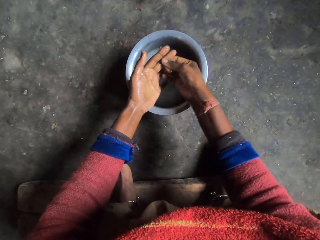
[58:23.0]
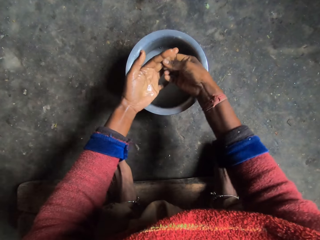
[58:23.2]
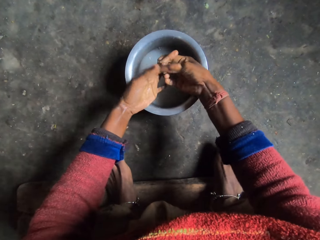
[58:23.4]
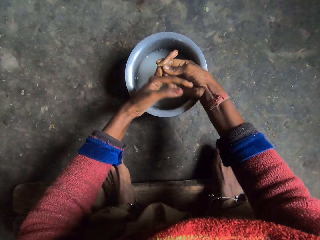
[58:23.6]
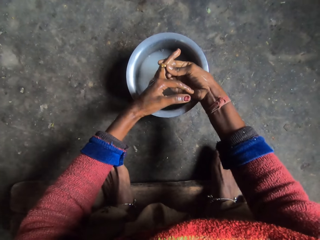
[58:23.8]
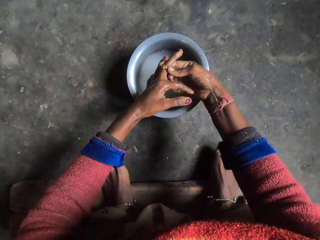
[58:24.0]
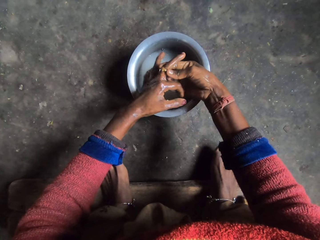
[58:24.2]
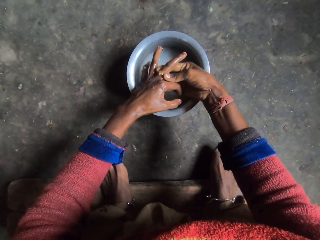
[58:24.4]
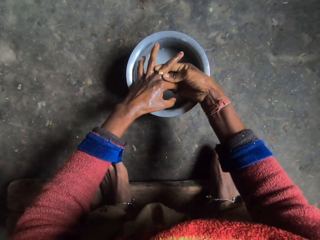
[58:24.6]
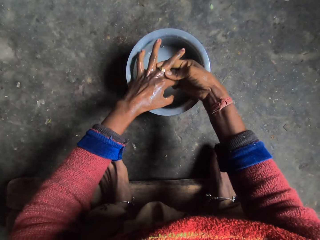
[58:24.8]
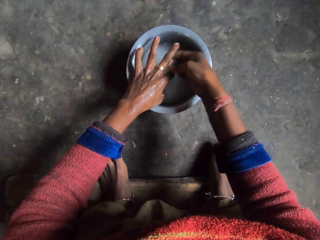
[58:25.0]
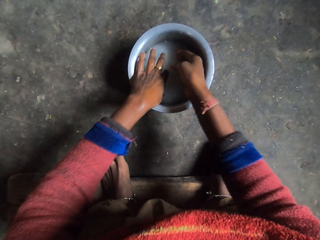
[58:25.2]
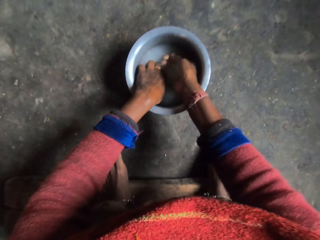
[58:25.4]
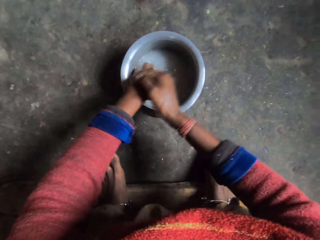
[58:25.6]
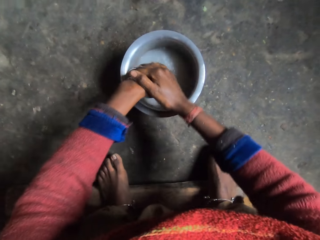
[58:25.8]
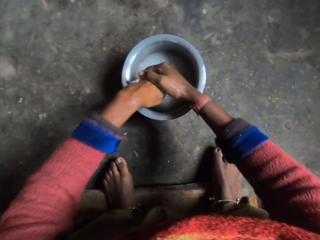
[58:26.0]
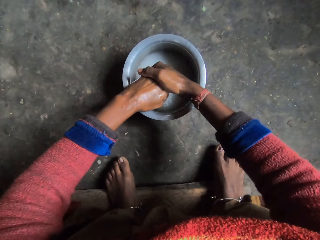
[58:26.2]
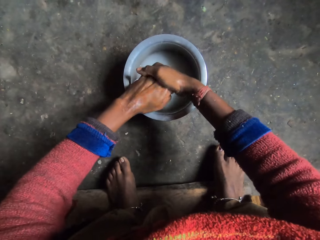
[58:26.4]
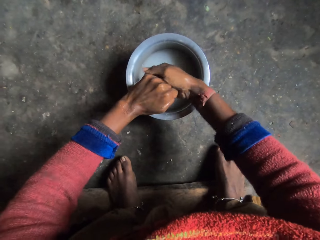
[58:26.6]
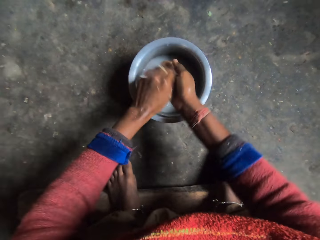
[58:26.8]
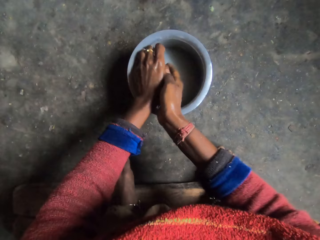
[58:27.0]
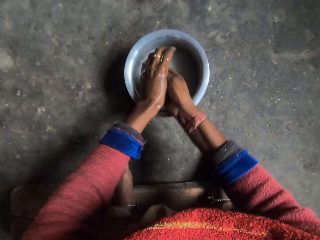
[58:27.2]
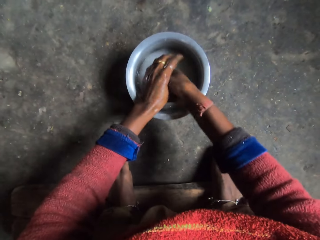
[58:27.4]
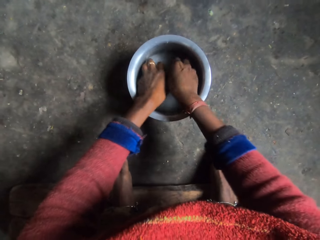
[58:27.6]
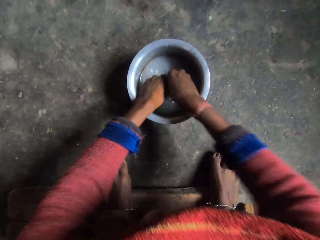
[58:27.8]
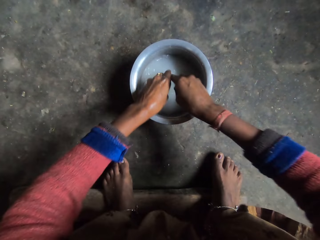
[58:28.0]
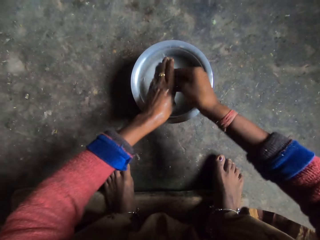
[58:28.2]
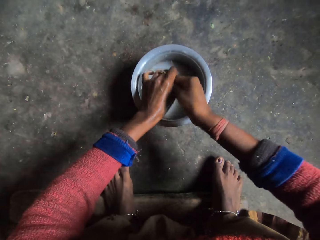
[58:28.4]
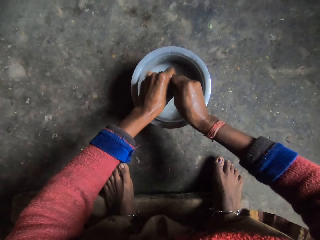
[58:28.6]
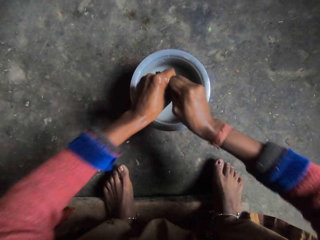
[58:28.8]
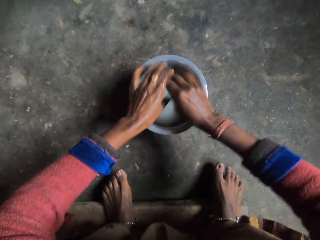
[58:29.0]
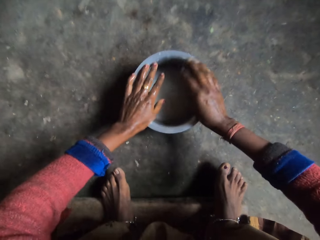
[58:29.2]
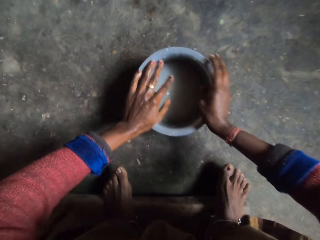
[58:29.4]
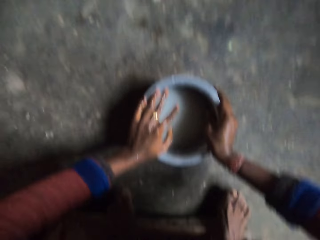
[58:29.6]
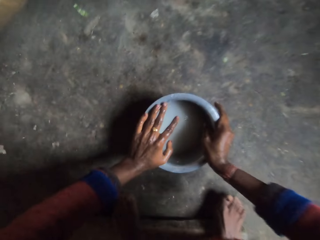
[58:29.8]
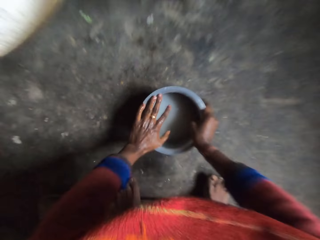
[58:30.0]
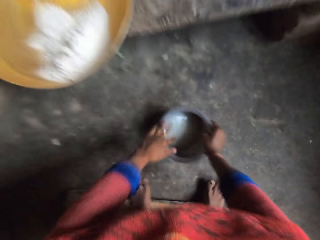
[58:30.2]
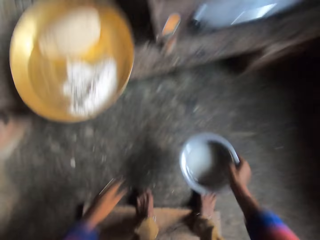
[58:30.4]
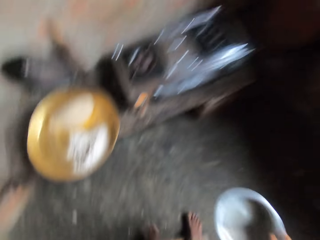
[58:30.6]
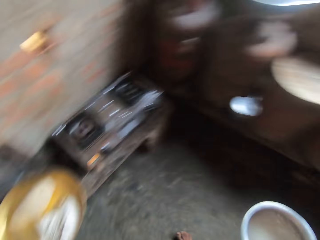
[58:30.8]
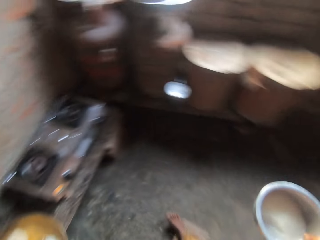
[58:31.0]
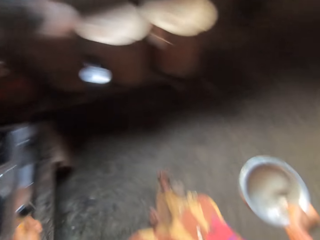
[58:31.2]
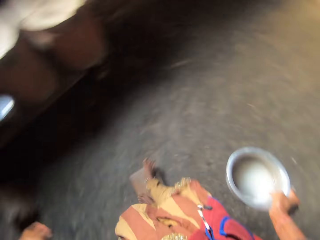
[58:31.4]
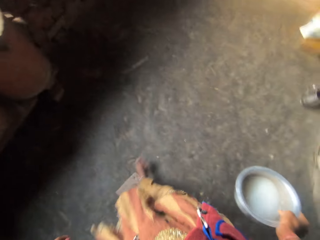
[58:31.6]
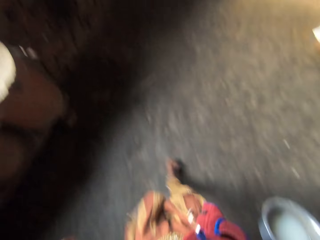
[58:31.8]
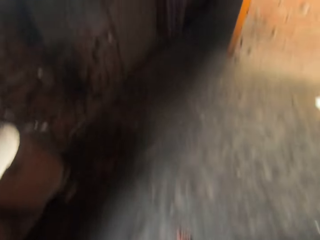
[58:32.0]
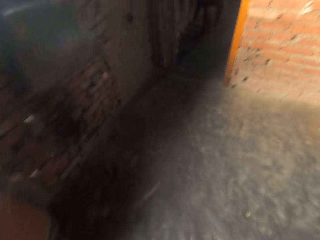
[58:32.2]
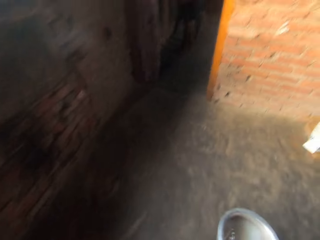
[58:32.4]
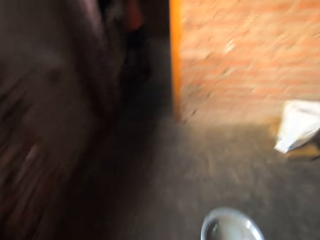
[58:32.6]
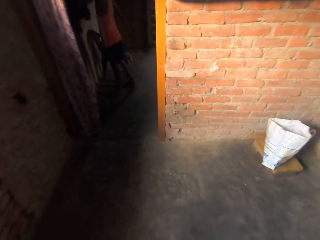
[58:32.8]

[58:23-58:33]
The camera wearer rinses her hands in the bowl of water. She picks the bowl of water from the floor, stands up and turns around.

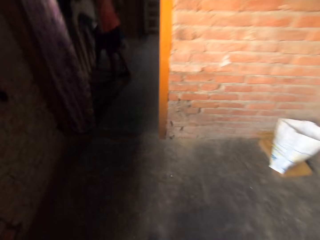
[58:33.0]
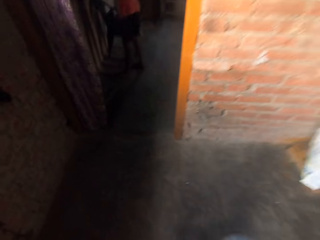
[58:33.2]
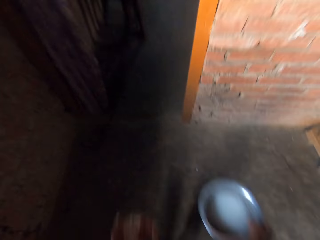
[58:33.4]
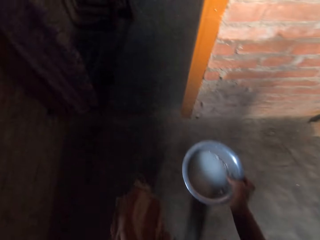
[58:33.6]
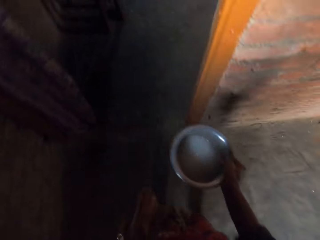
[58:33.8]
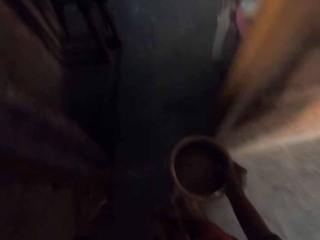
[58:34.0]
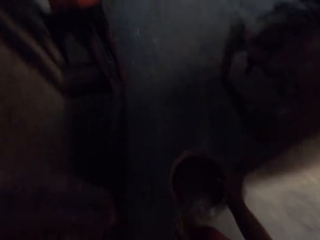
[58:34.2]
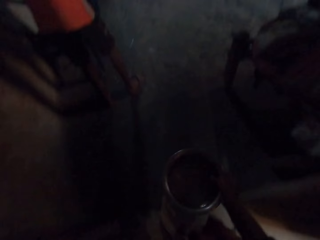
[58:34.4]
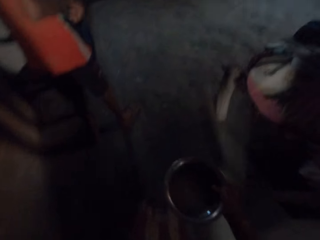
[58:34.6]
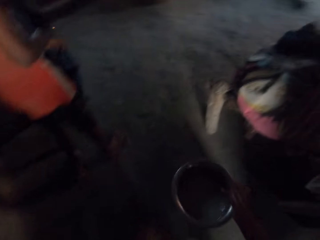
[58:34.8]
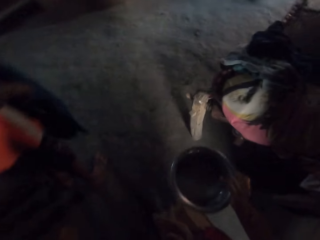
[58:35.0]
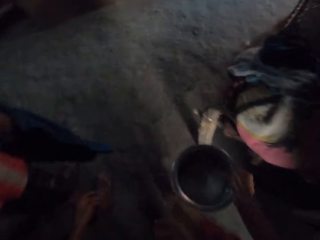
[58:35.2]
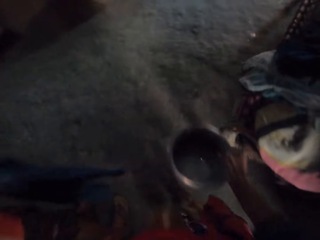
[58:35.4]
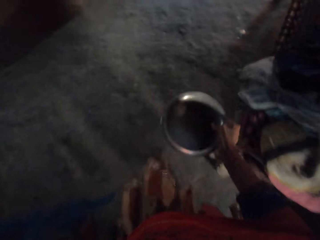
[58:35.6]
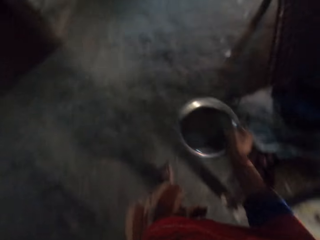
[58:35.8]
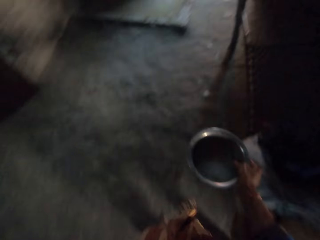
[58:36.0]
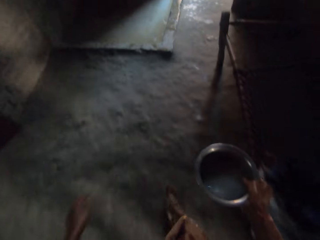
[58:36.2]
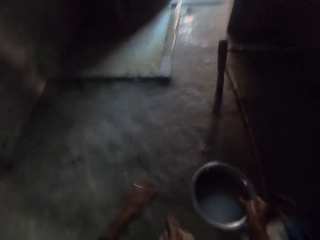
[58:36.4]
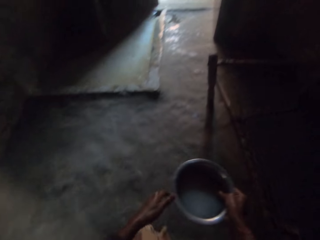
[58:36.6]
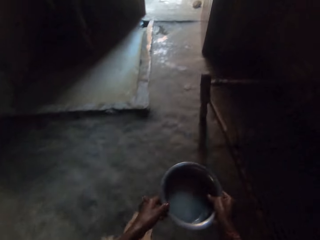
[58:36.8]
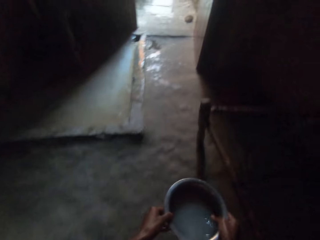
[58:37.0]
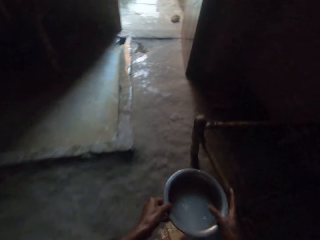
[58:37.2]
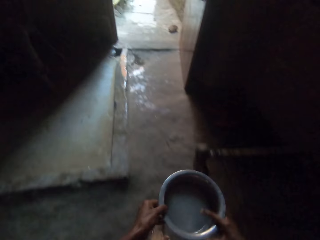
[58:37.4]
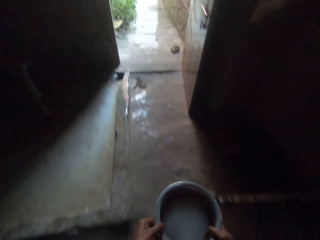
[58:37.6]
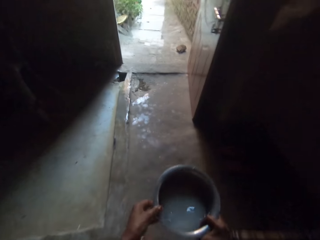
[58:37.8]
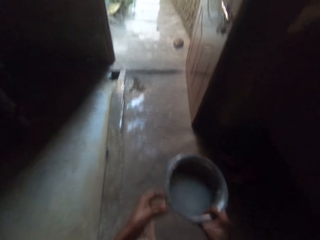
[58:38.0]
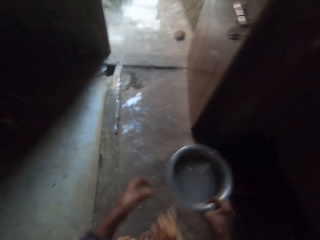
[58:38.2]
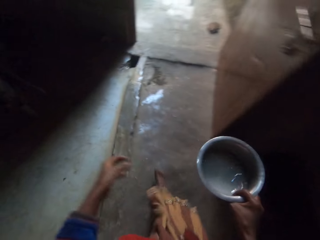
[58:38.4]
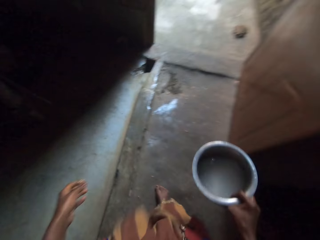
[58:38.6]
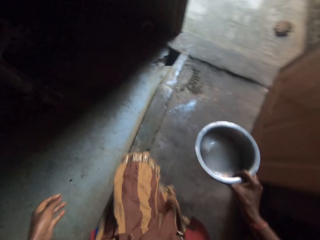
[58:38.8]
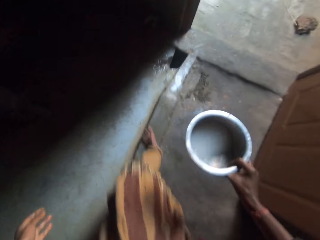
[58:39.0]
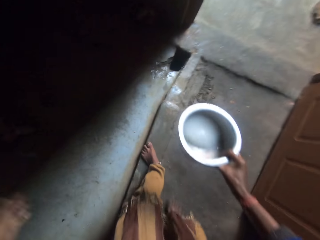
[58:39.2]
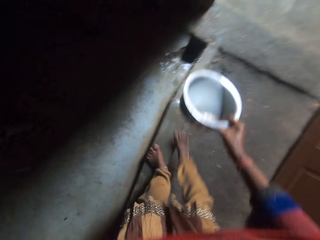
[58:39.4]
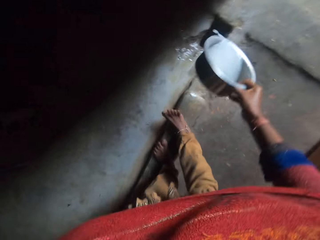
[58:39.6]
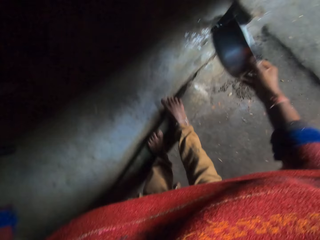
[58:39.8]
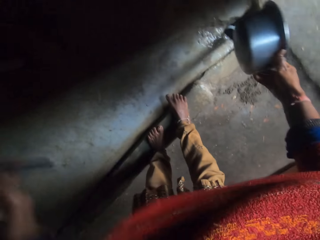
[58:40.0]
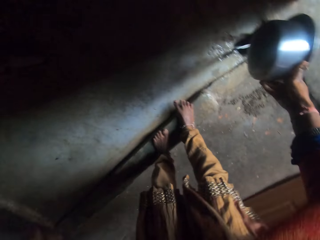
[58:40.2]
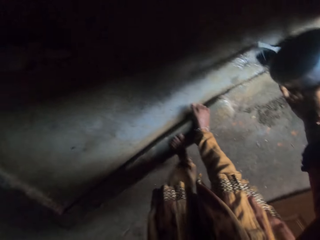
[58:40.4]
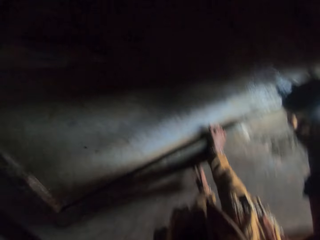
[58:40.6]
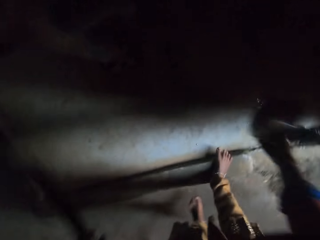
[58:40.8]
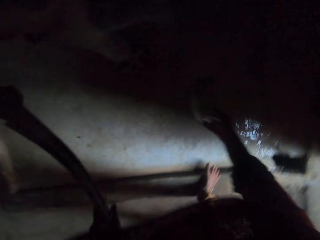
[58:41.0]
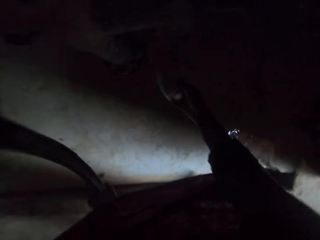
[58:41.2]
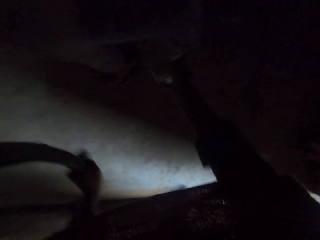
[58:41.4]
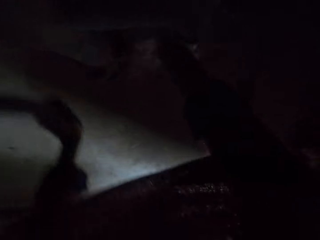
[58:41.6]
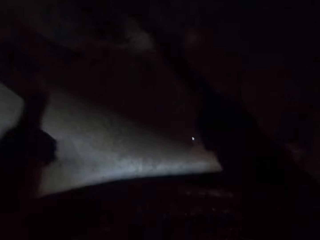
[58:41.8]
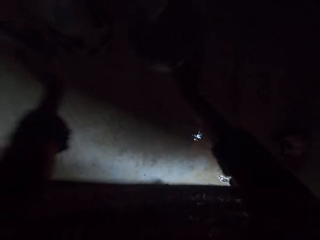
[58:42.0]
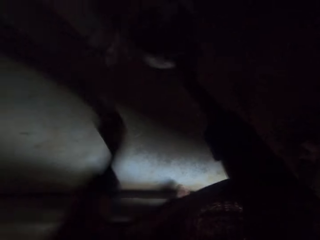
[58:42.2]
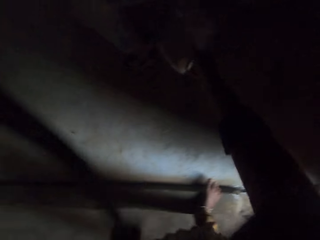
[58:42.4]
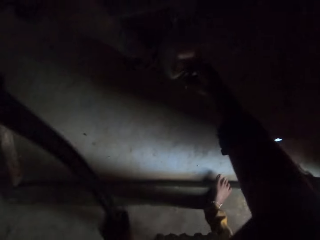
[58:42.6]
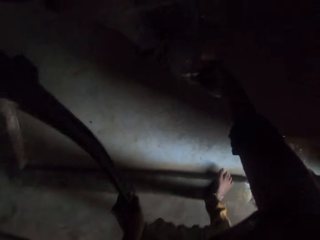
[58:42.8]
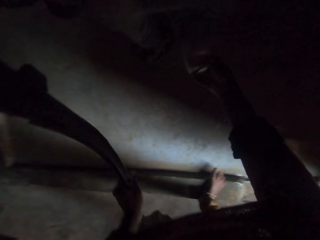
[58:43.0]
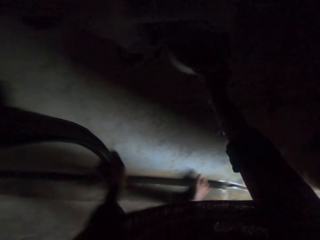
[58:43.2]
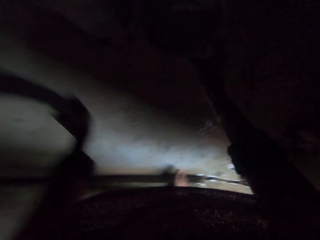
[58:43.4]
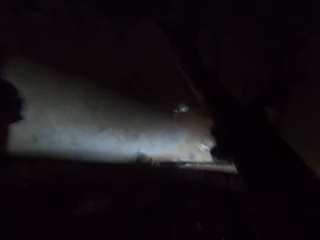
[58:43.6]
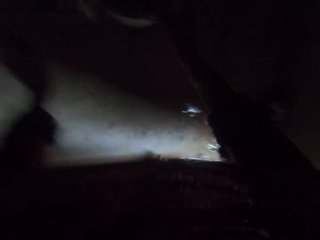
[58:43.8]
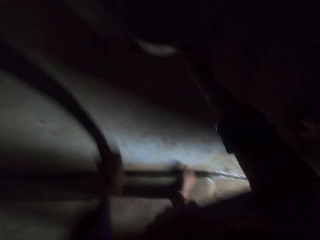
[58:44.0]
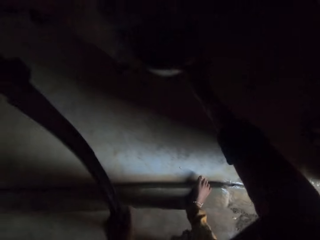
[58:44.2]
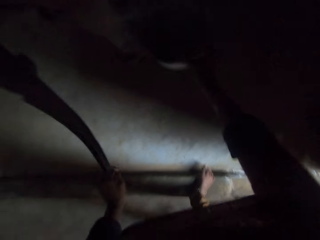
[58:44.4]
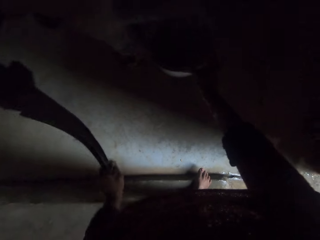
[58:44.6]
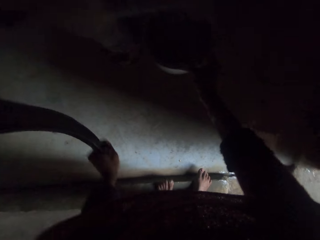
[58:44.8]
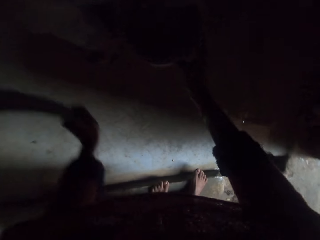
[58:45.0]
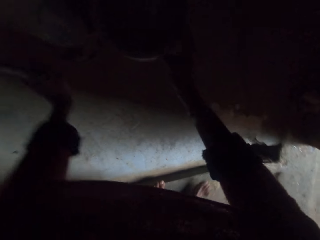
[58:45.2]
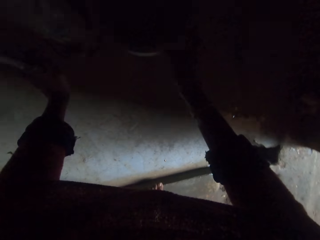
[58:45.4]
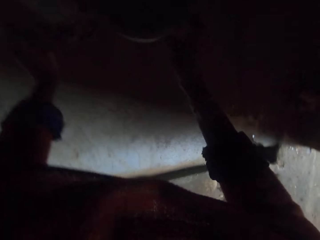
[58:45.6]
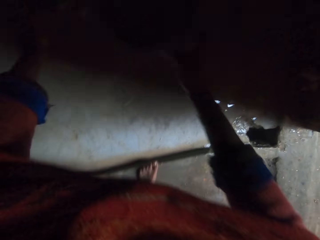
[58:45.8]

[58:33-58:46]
The camera wearer walks into a room. Someone moves. The camera wearer adjusts the bowl or cooking pot in her hand. She walks towards a door. She pours the water from the bowl into the gutter. She pulls a borehole pump handle repeatedly. She presses the manual borehole water pump handle down. She fetches water with the bowl. She presses the manual borehole water pump handle down. She fetches water into the cooking pot. She rinses her hand.
